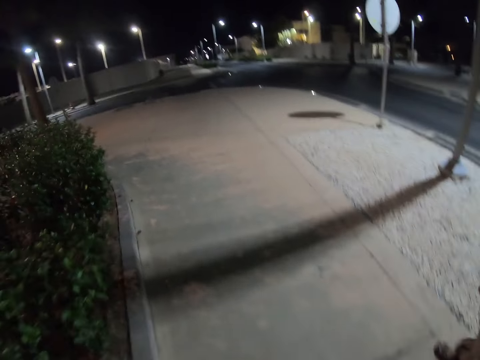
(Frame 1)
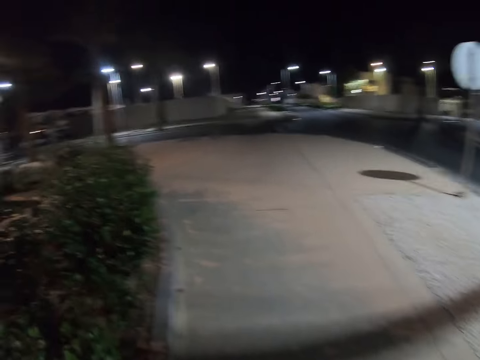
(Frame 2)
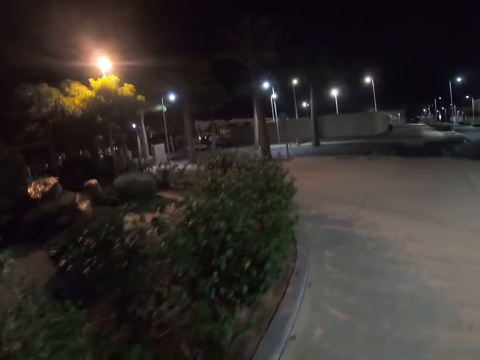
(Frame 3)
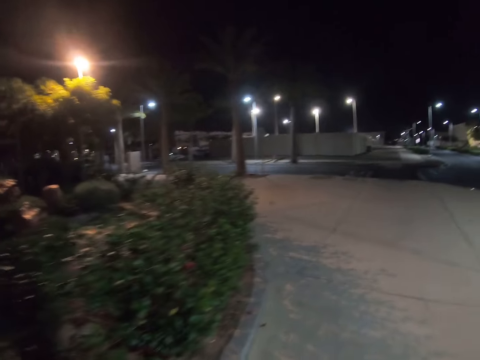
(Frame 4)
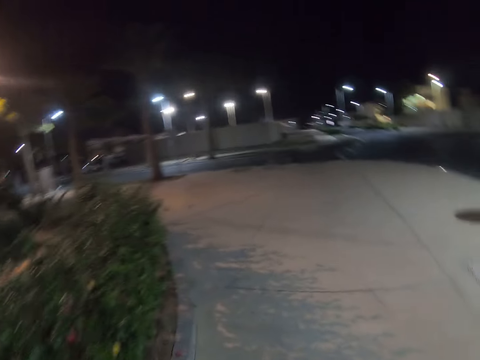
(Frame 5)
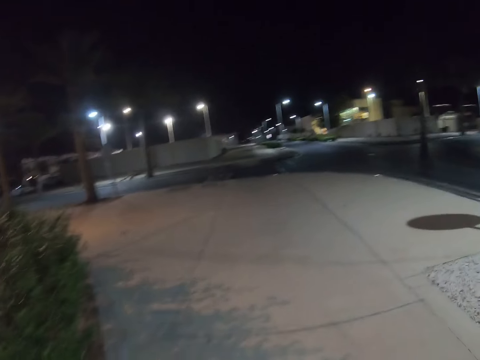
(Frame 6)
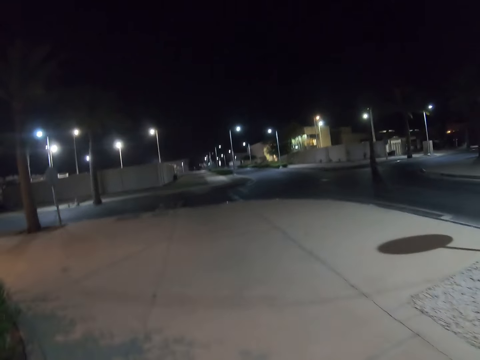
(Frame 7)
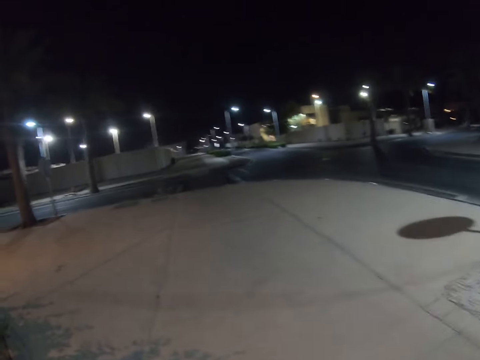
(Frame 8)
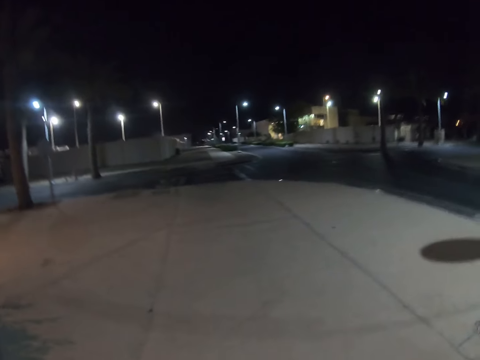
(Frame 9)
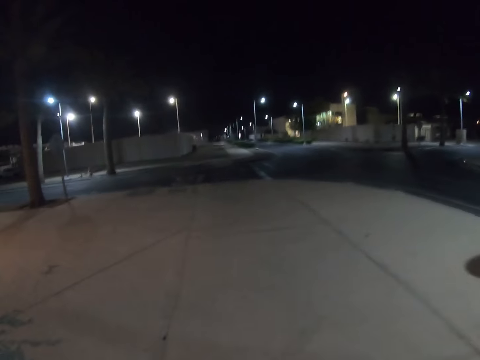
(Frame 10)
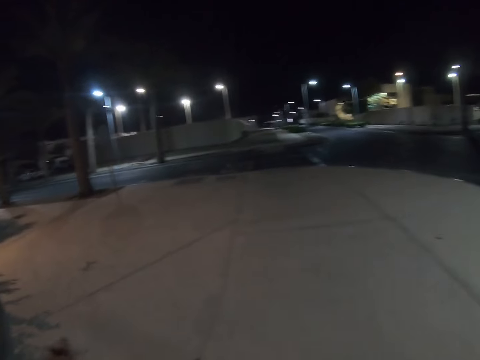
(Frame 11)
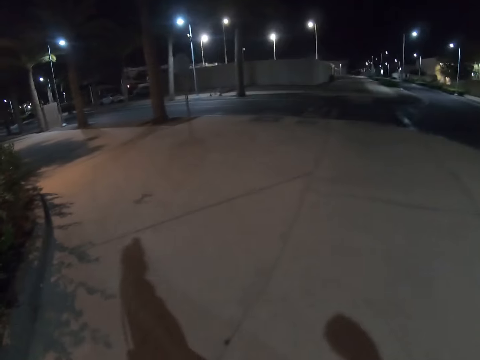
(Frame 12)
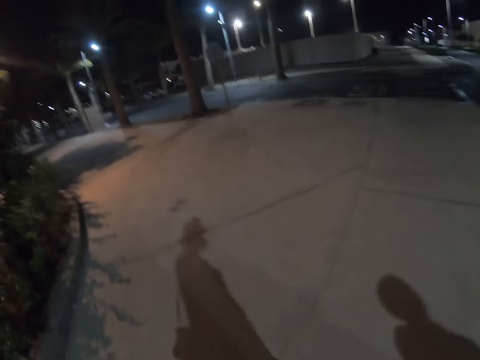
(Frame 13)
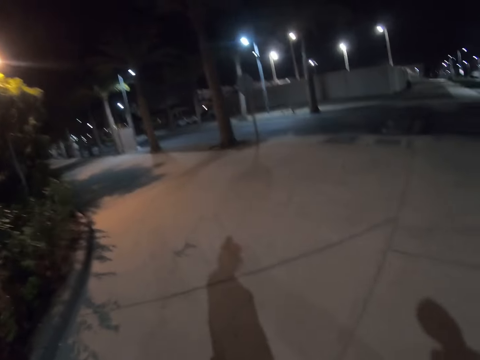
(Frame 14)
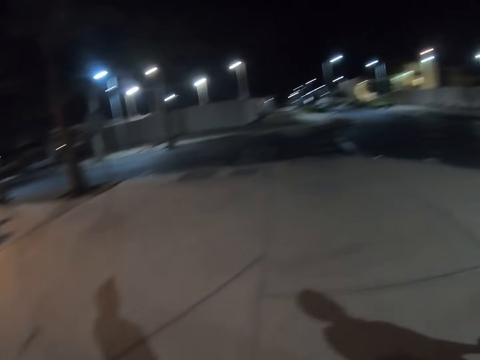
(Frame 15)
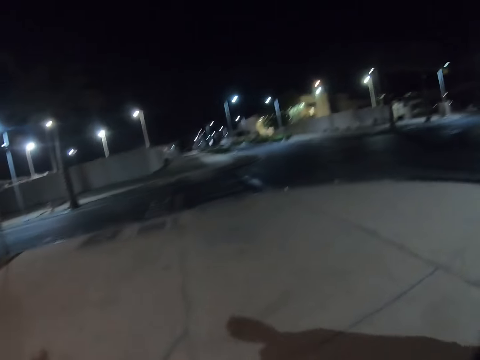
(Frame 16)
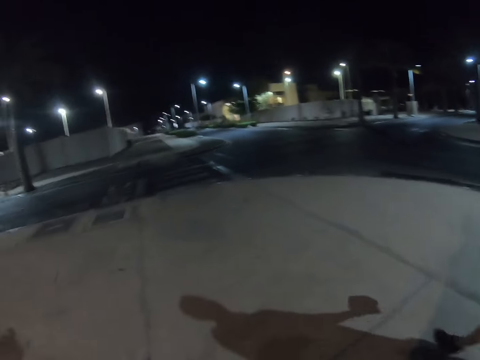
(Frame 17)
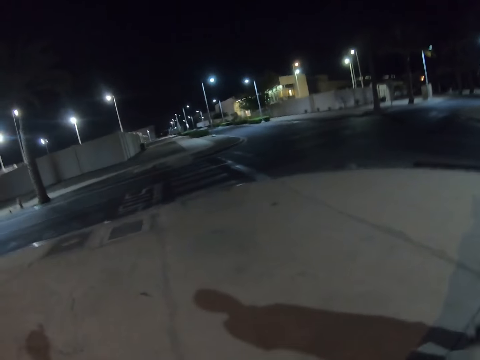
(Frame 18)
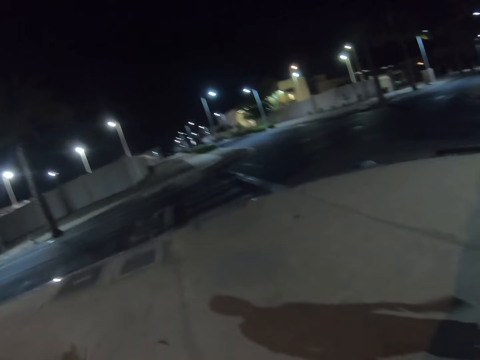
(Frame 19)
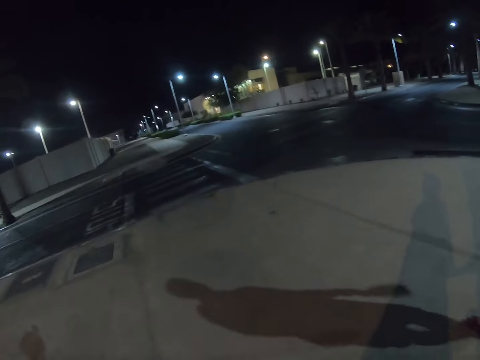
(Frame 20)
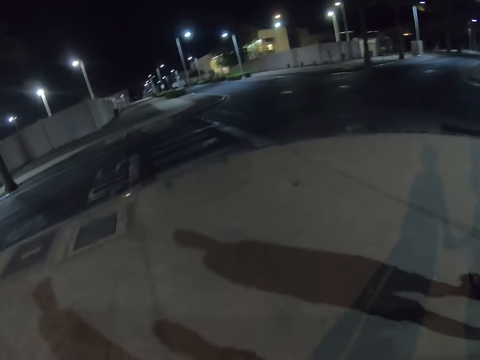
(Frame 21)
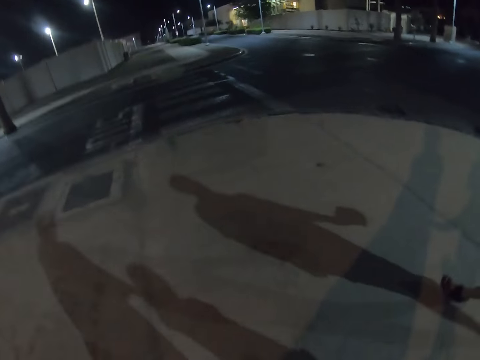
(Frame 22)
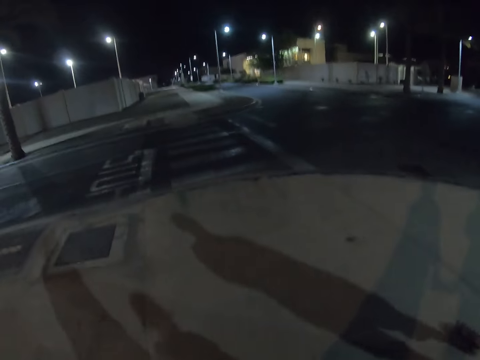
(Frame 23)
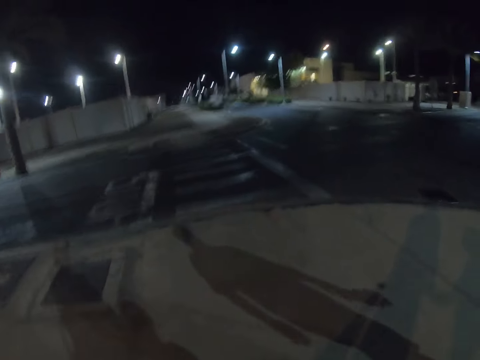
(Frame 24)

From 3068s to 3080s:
The camera wearer walks down the street.

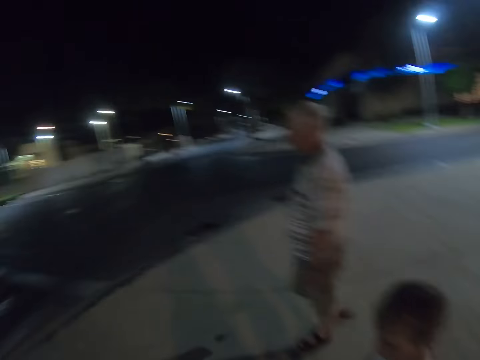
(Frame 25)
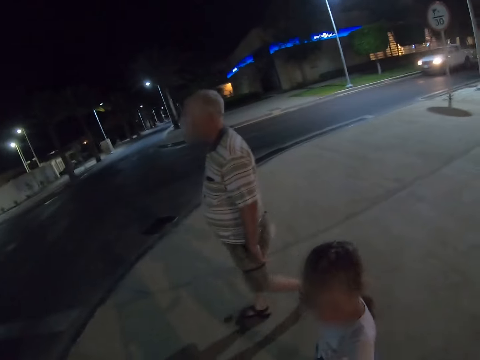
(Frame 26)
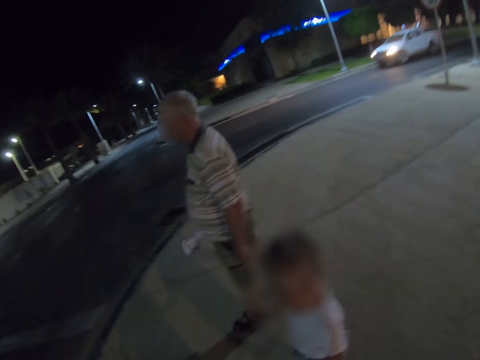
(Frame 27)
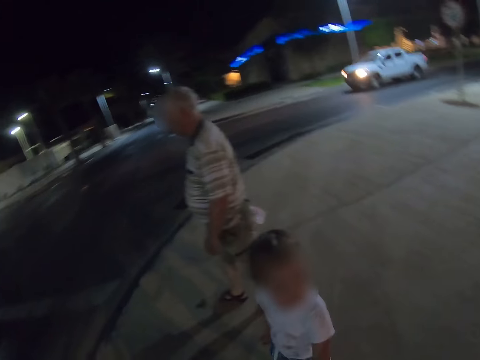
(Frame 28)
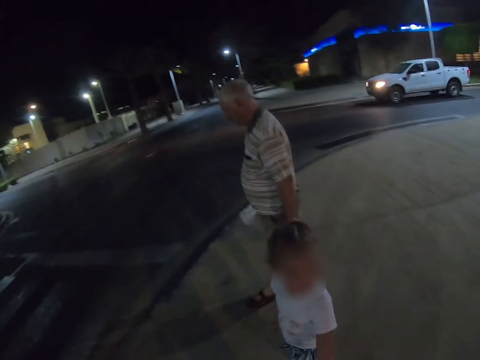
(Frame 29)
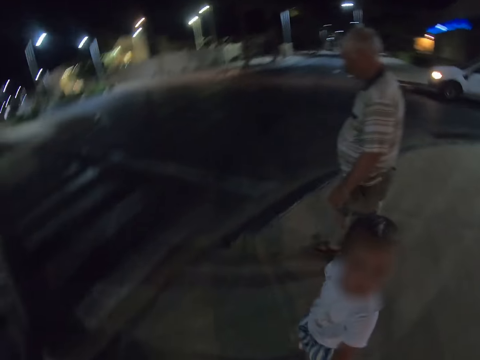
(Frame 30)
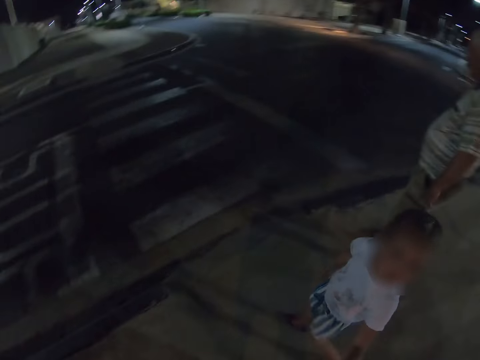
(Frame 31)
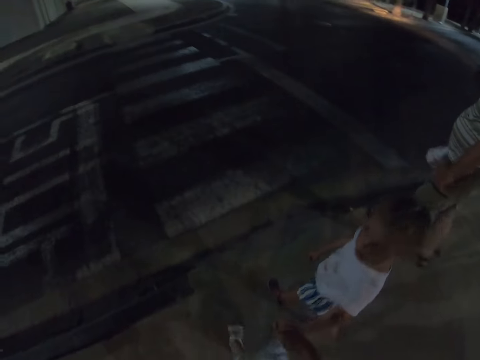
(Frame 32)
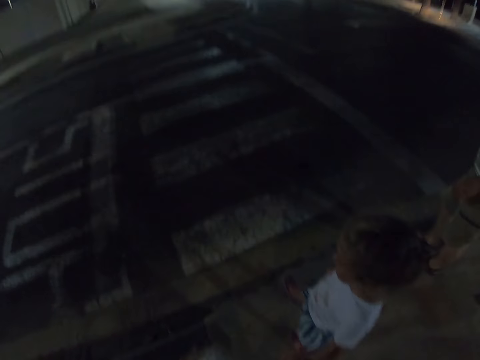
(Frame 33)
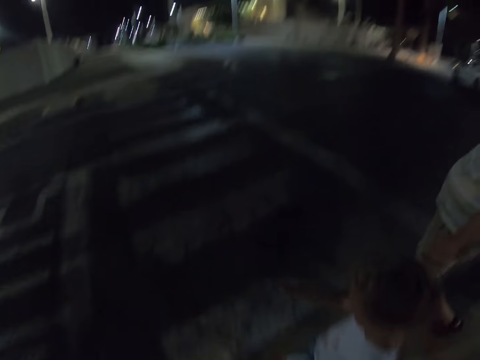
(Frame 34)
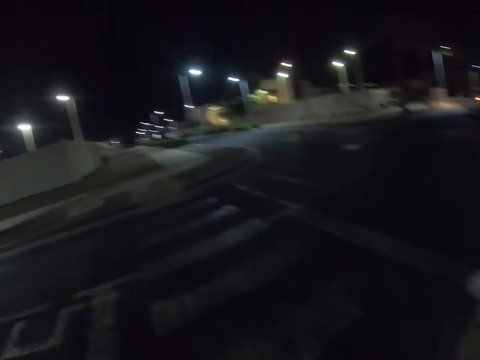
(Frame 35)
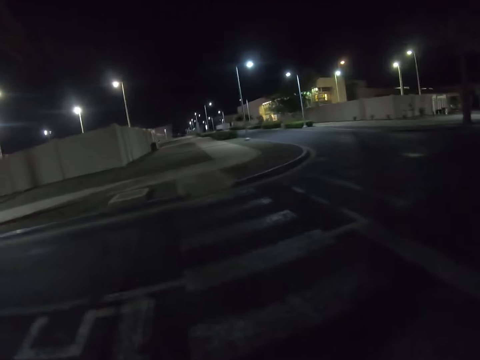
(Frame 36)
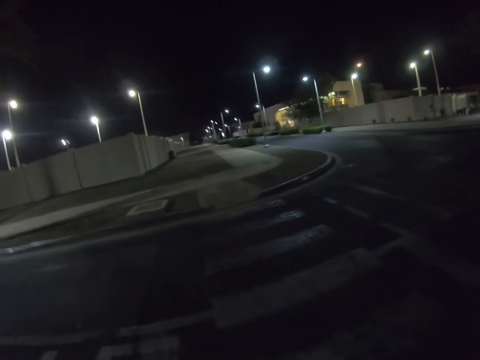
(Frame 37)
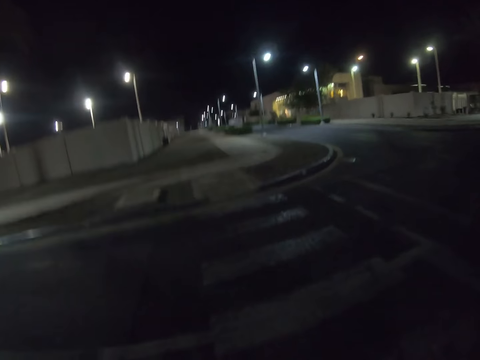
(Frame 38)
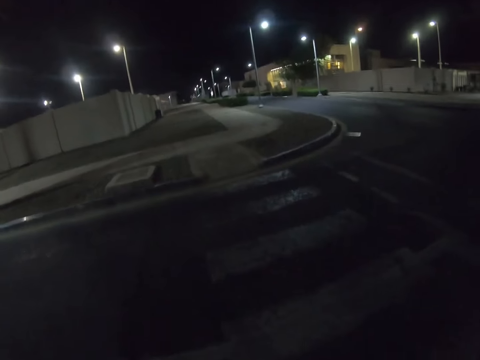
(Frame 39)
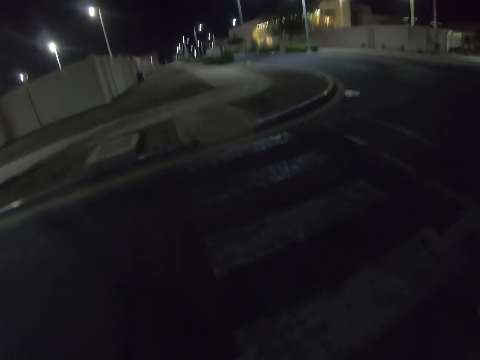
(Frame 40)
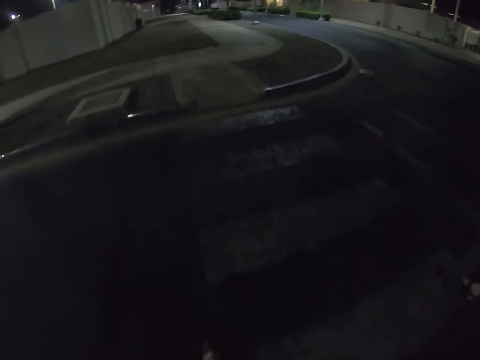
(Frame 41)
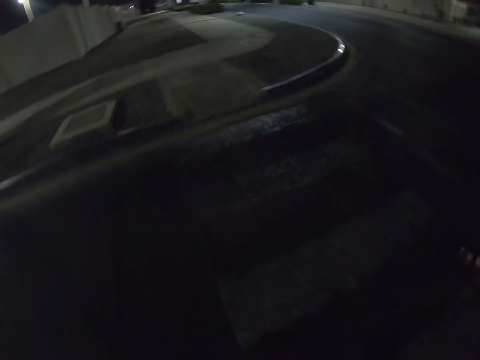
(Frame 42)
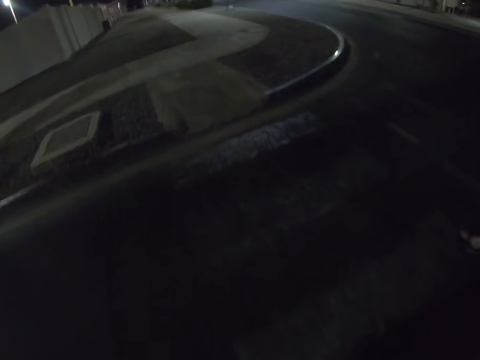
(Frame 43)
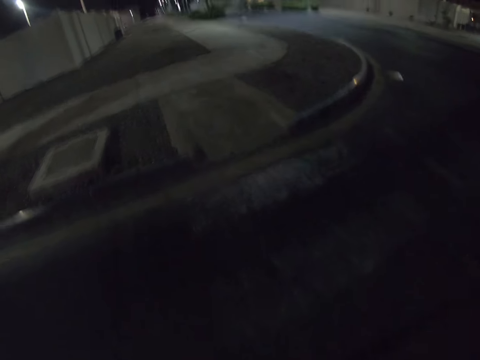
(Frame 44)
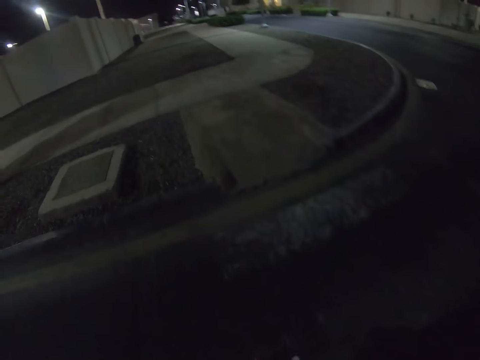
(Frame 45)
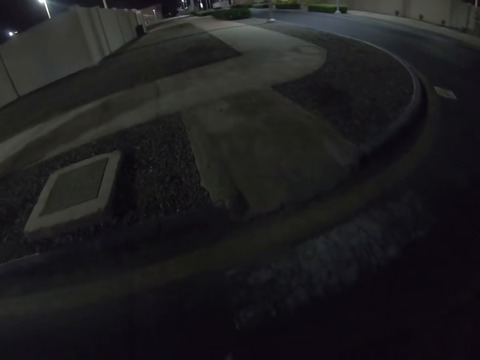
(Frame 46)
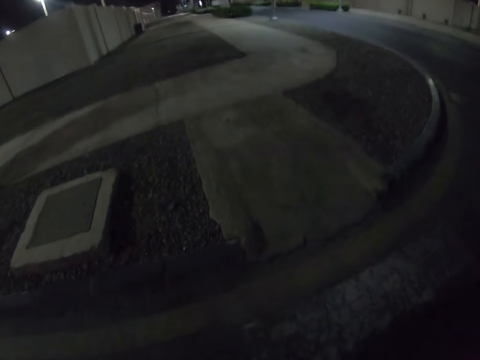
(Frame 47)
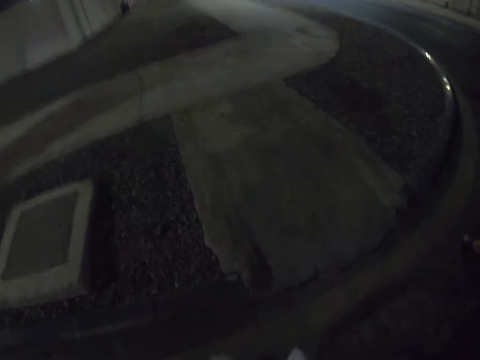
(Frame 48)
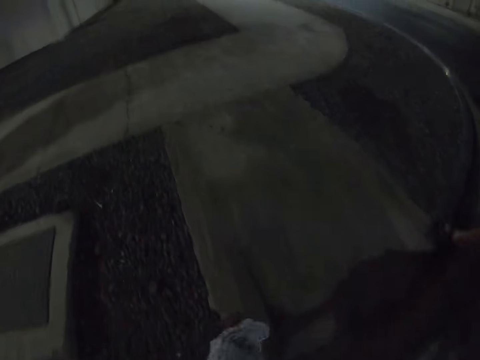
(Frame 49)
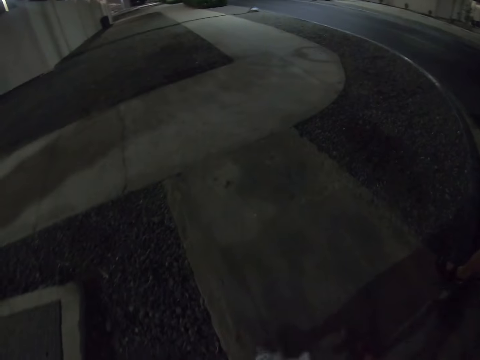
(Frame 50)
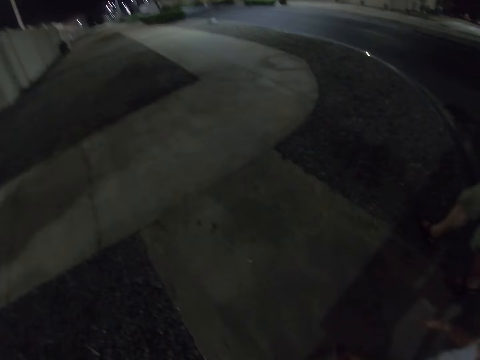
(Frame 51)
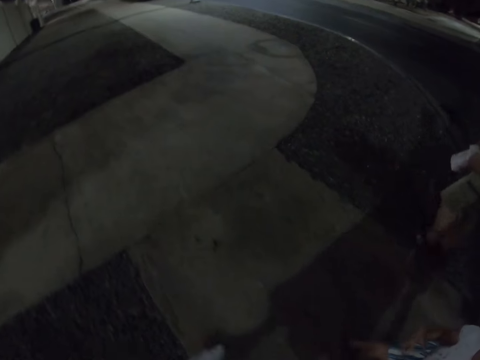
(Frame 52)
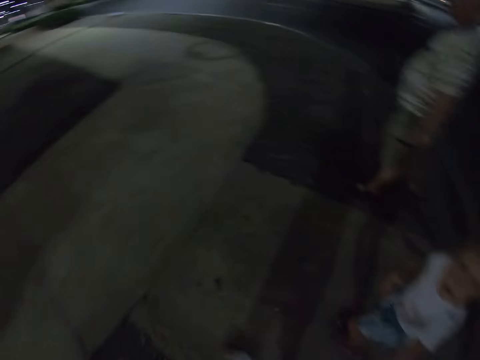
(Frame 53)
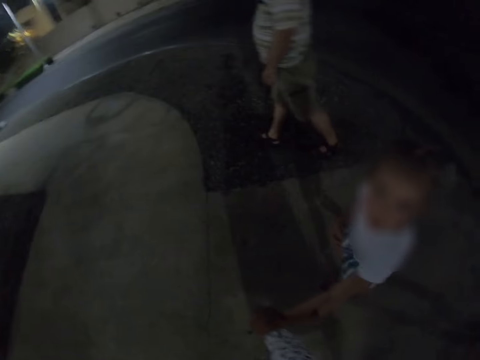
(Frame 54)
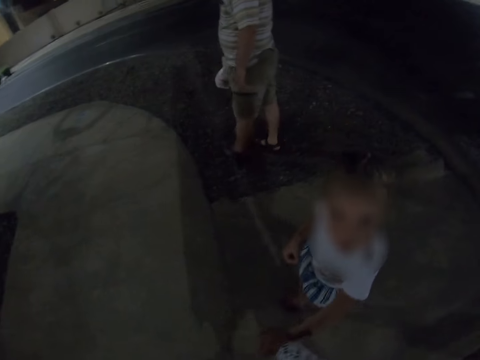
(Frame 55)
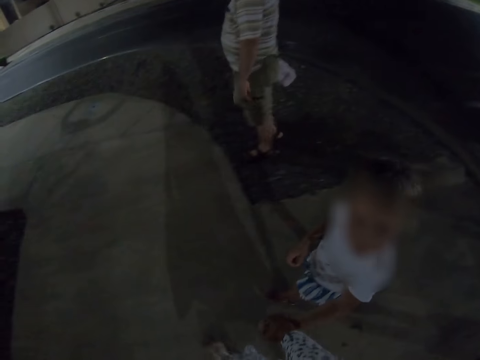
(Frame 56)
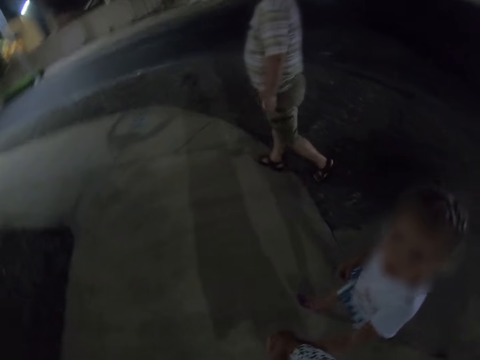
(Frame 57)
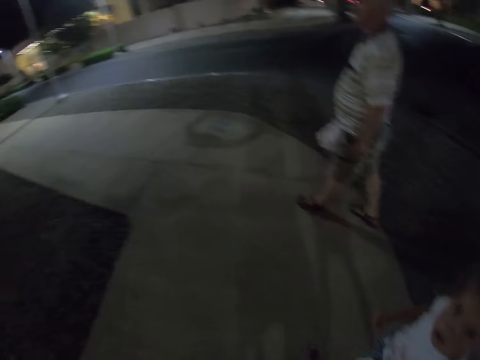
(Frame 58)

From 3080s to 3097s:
A person walks down the street. A kid walks down the street. A child looks up. The camera wearer crosses the road together with a man and the child. The person walks down the street. The camera wearer talks to the child. Another kid walks down the street.
